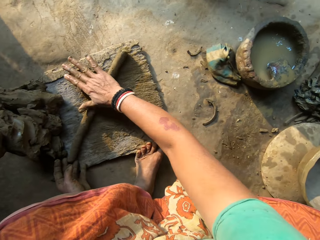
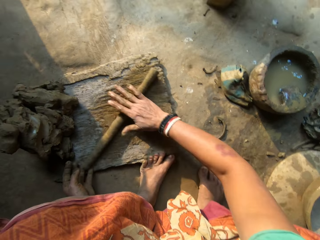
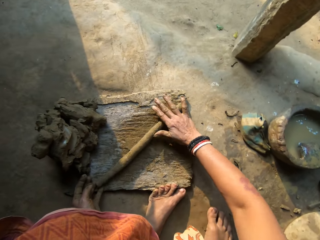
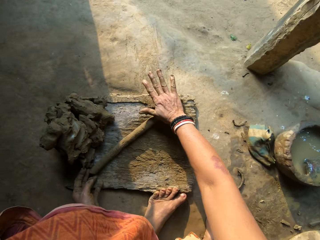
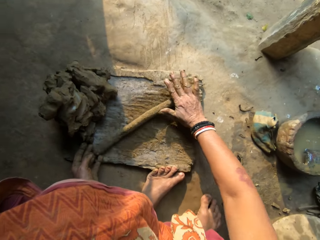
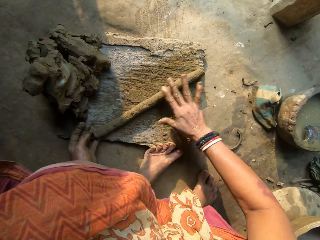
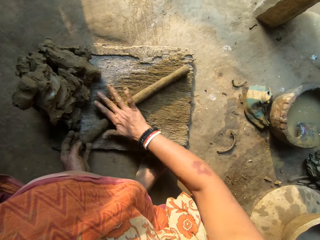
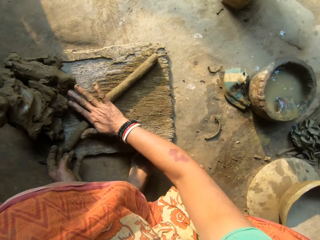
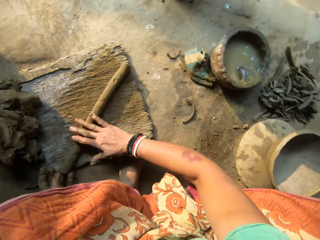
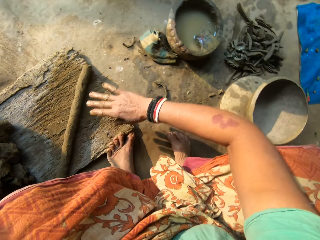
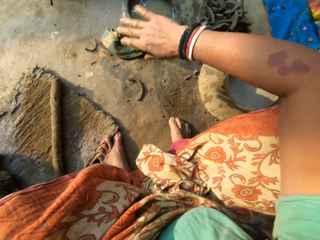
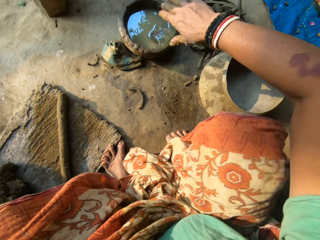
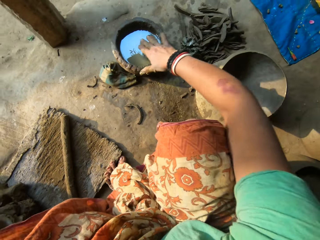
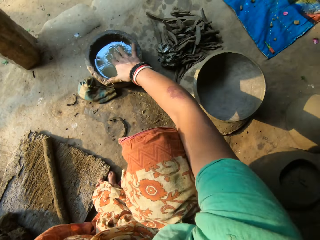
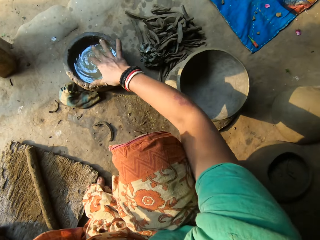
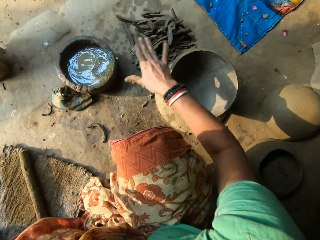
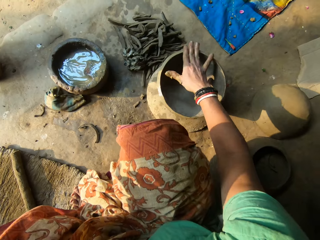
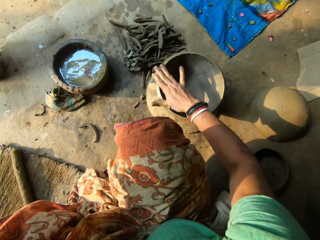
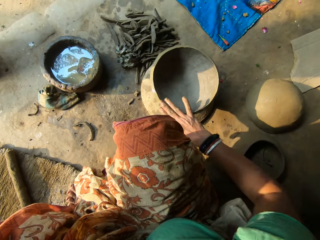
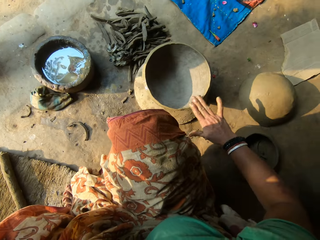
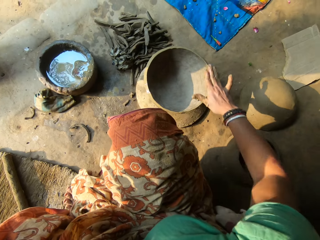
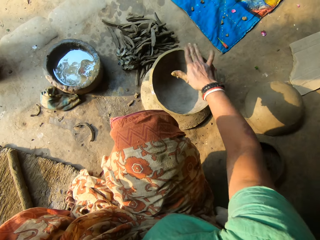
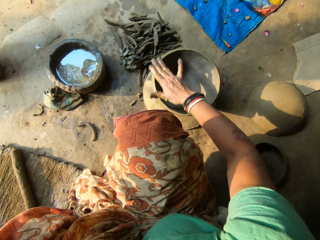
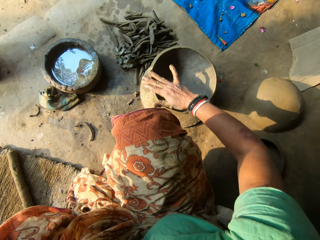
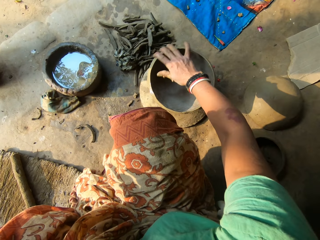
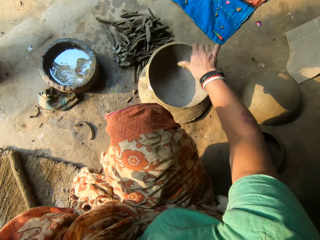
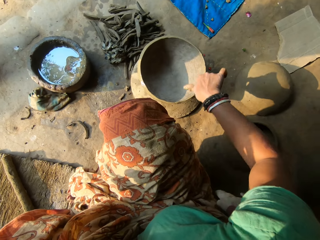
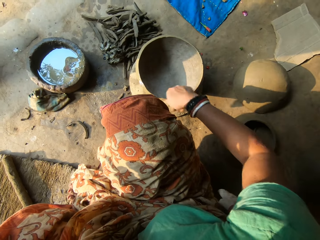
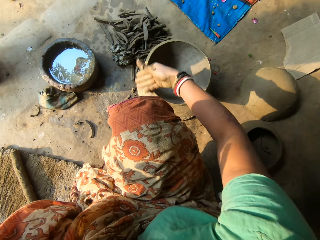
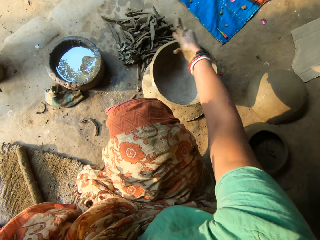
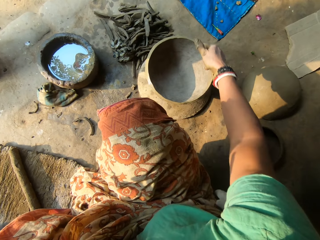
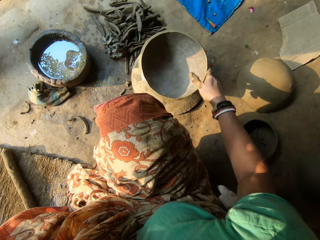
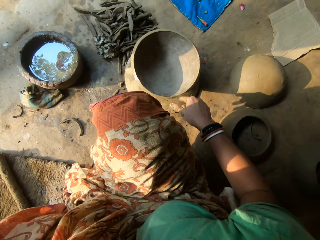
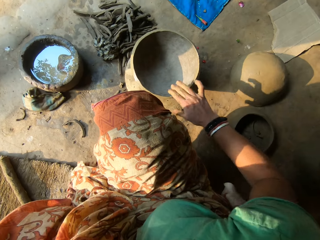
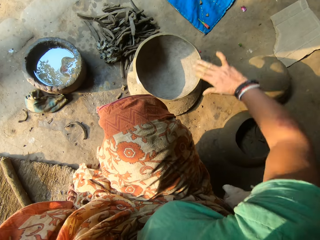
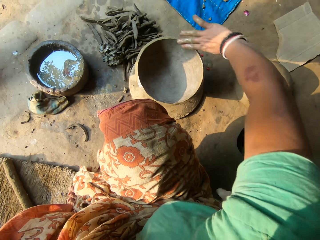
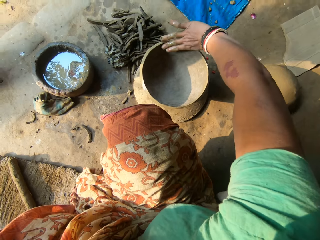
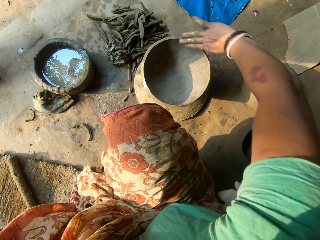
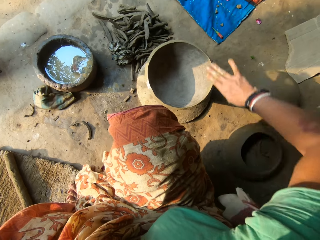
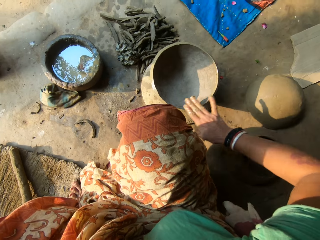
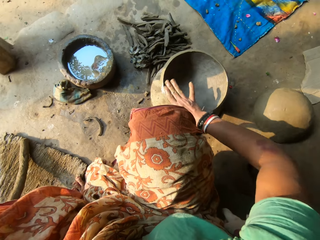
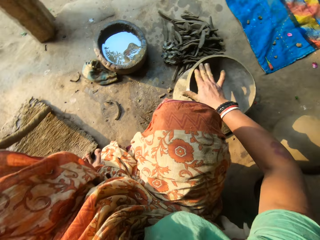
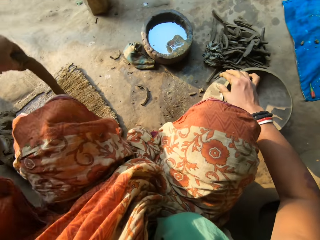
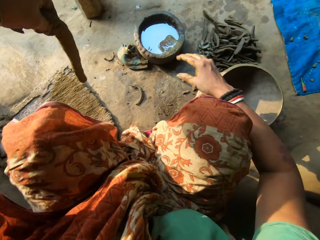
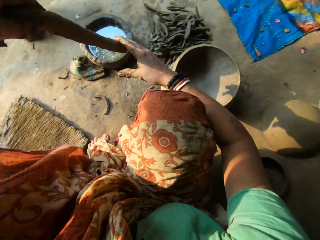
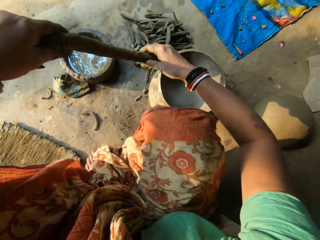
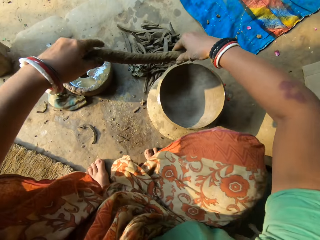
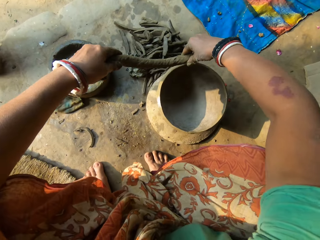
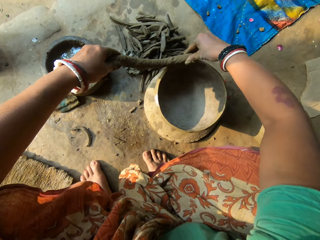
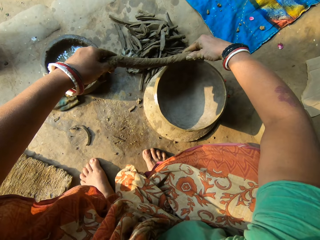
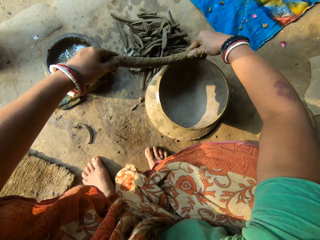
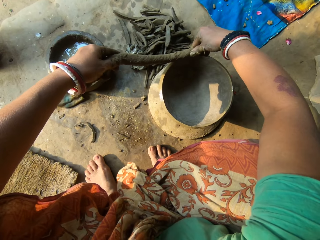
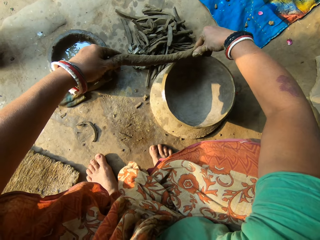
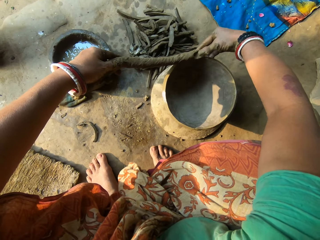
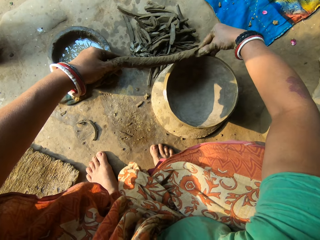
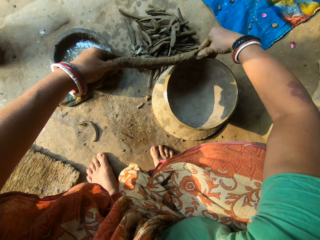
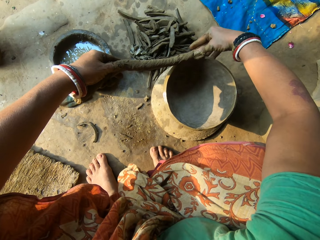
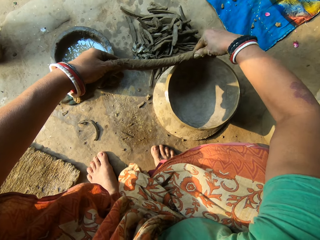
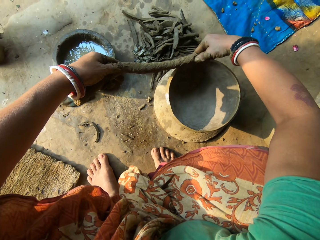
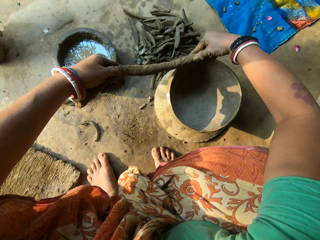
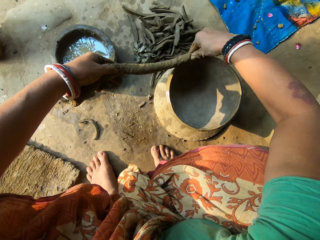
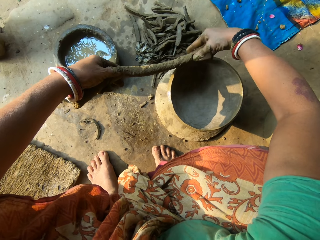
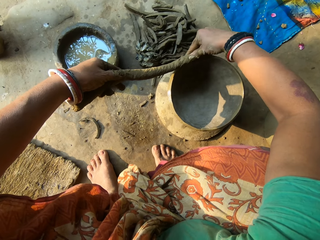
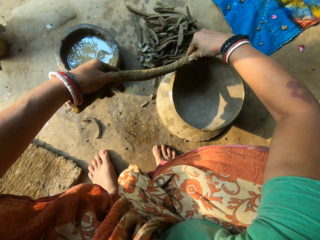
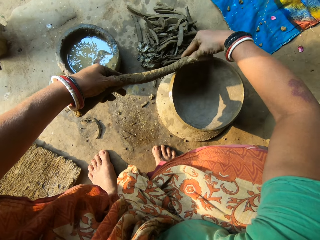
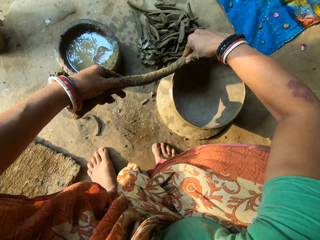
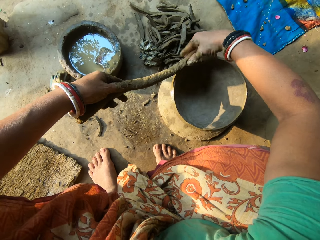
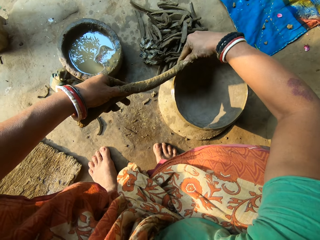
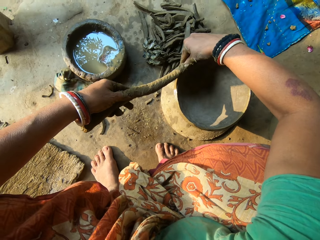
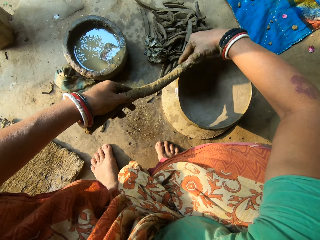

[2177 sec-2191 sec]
The camera wearer places her right hand in a bowl of water. She smoothens the tip of the pot with her right hand. She picks up the stick-like mud or molded clay. She fixes the pot. She places the molded clay on the pot with both hands.

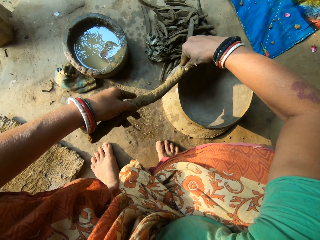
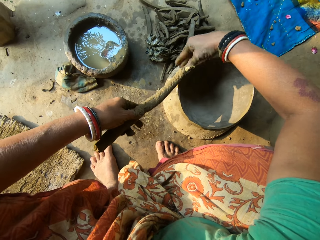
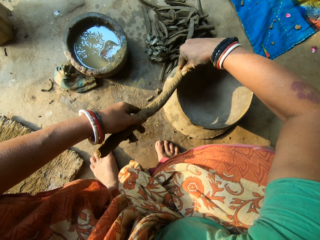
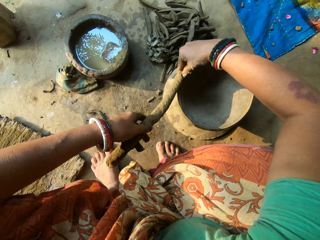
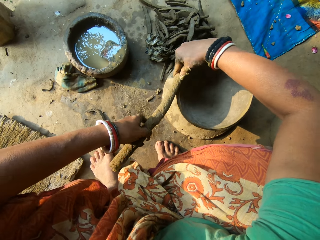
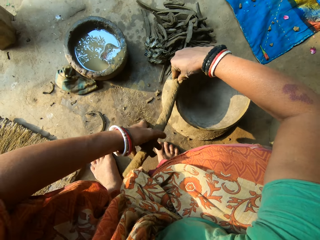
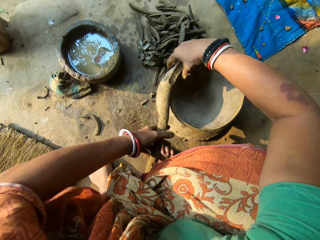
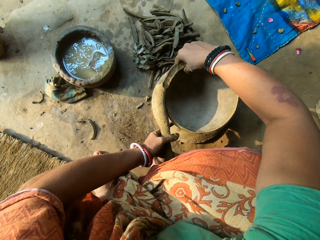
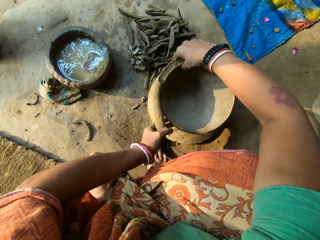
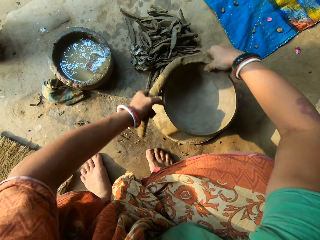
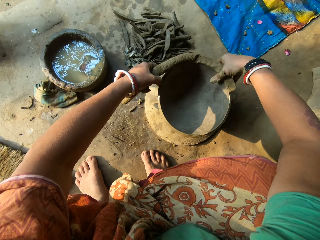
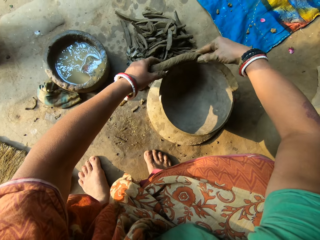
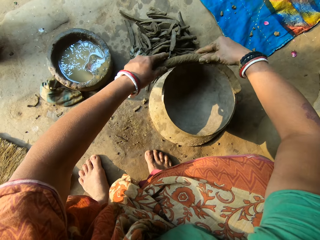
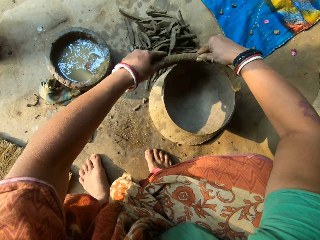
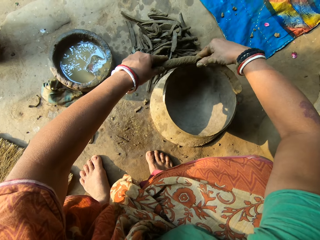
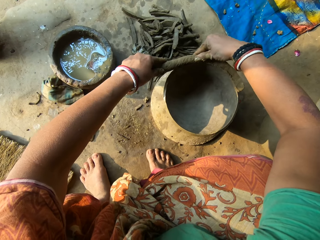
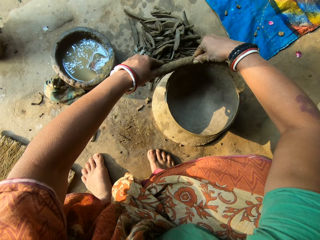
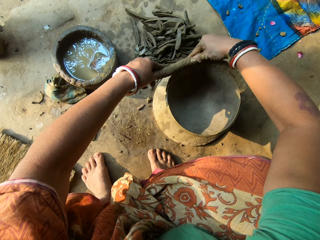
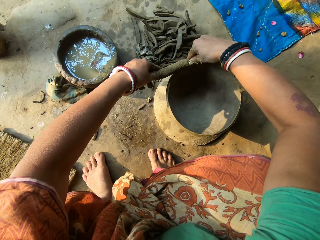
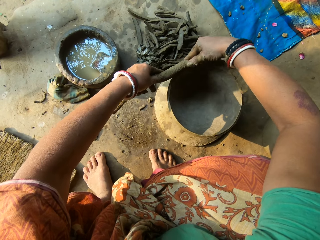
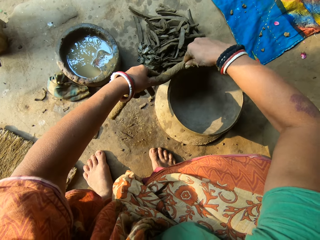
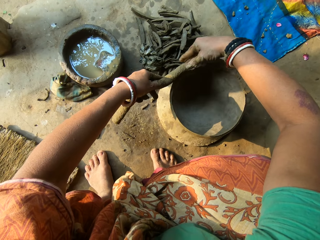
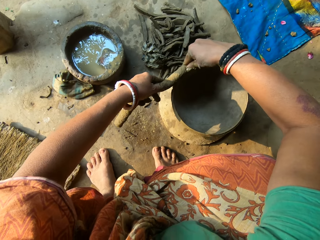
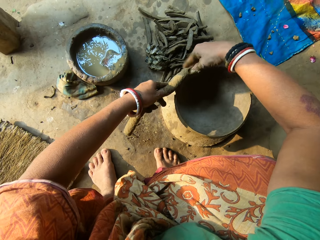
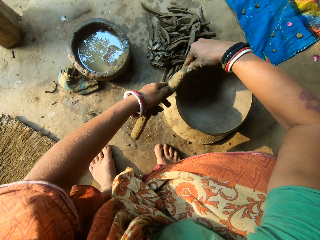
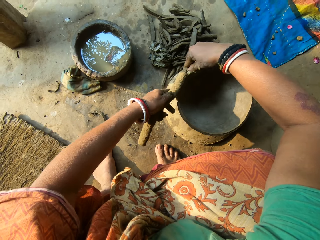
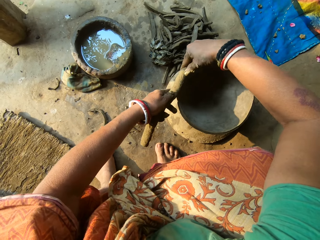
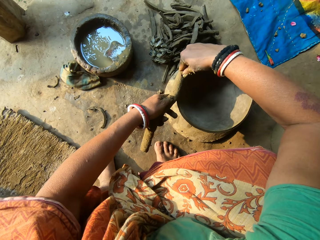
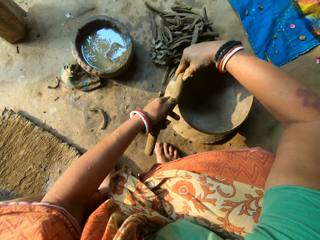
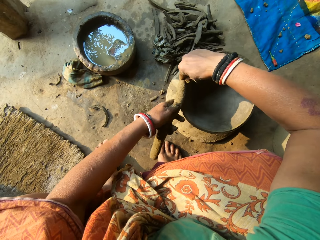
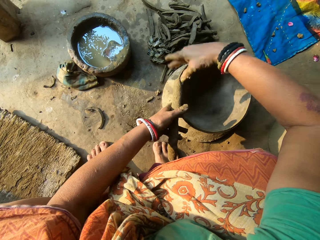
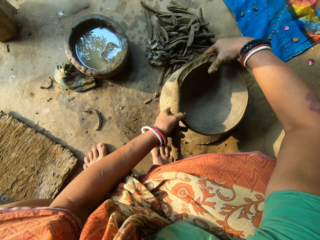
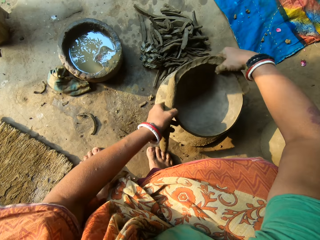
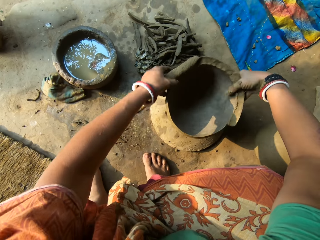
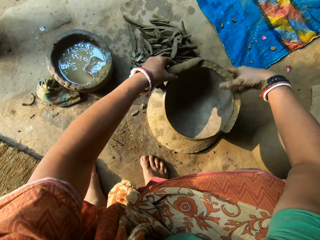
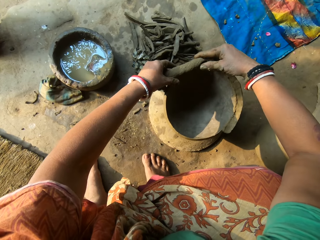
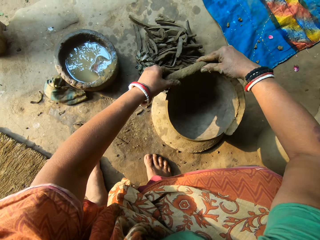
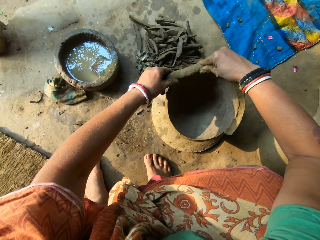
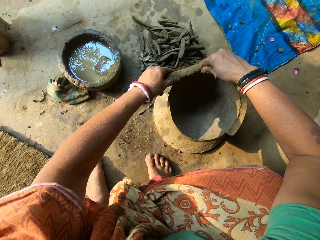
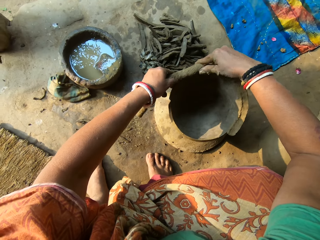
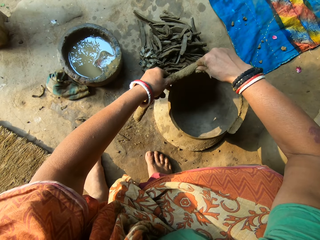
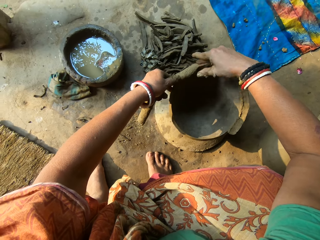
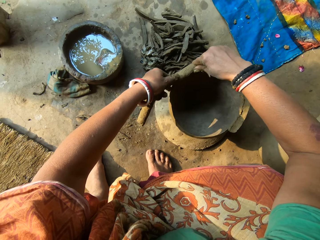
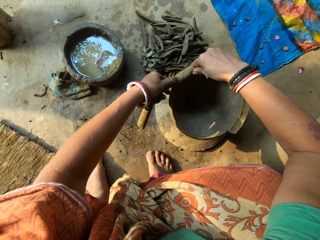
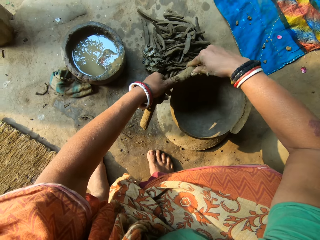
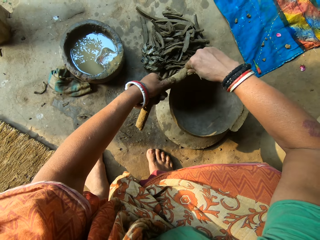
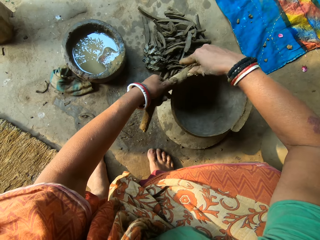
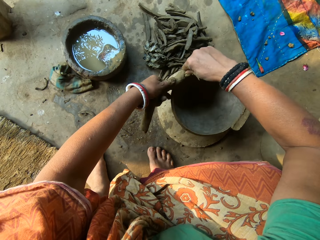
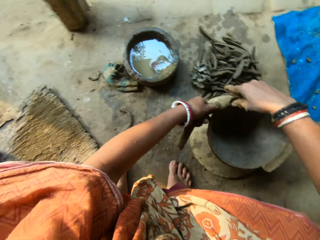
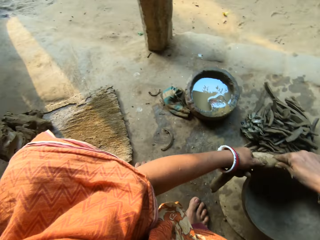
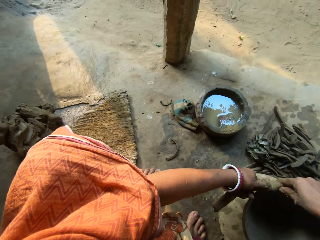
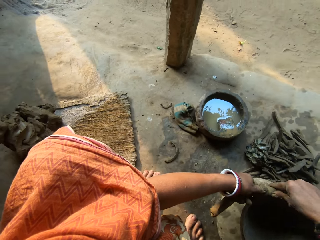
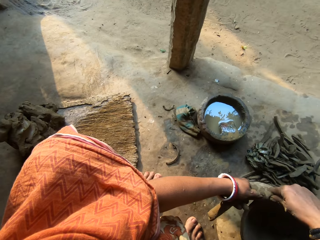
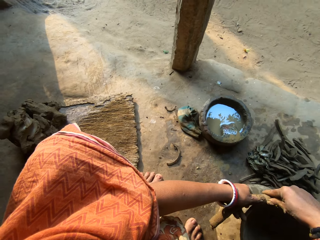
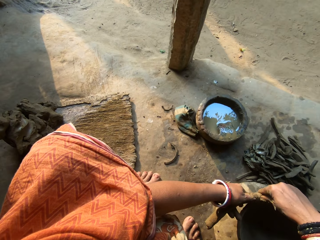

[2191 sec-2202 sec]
The camera wearer rotates the pot. They fix the pot. They rotate the pot. They fix the pot.
